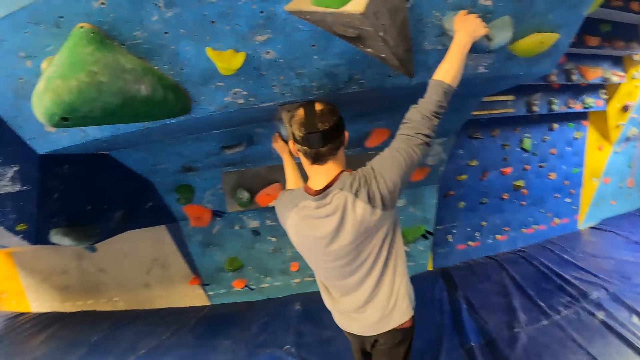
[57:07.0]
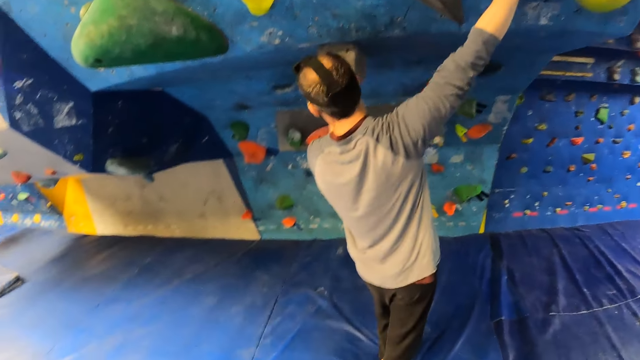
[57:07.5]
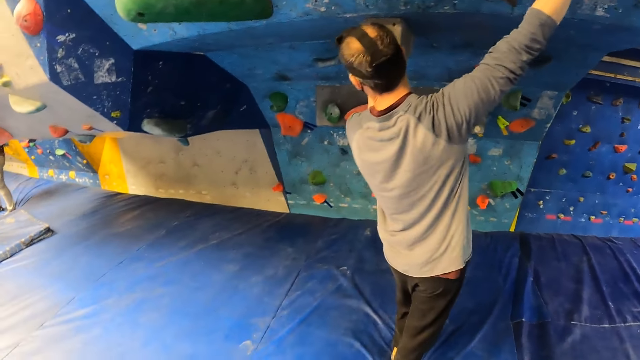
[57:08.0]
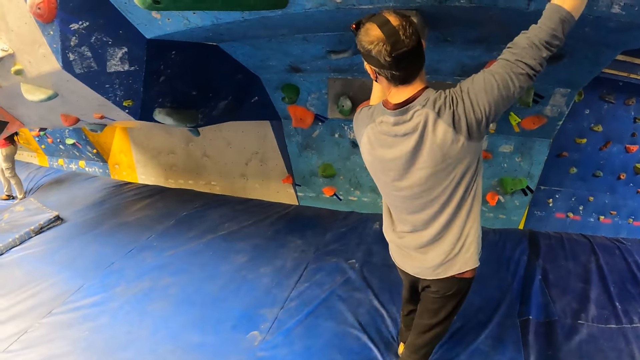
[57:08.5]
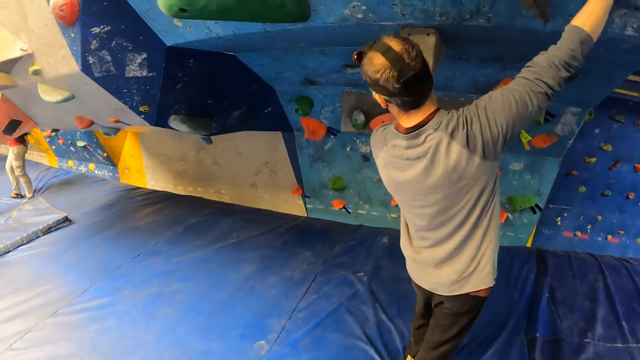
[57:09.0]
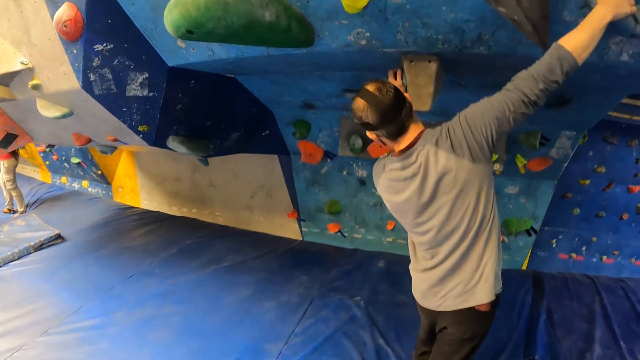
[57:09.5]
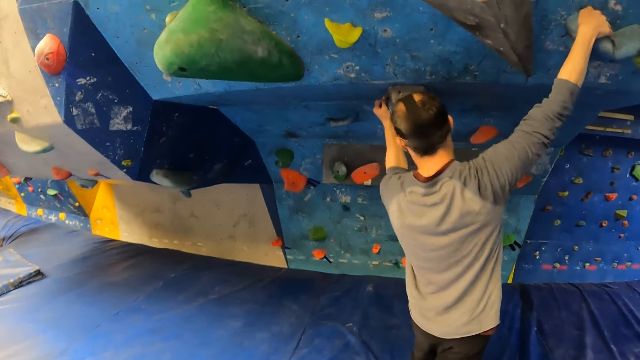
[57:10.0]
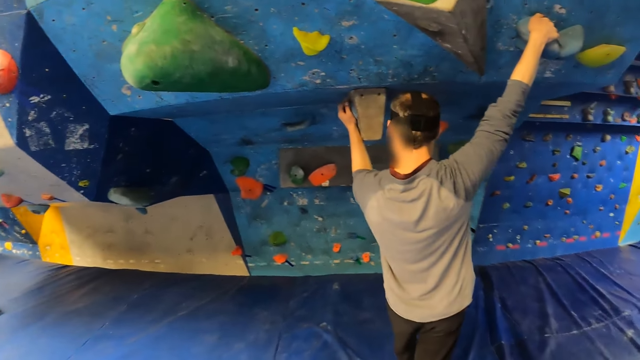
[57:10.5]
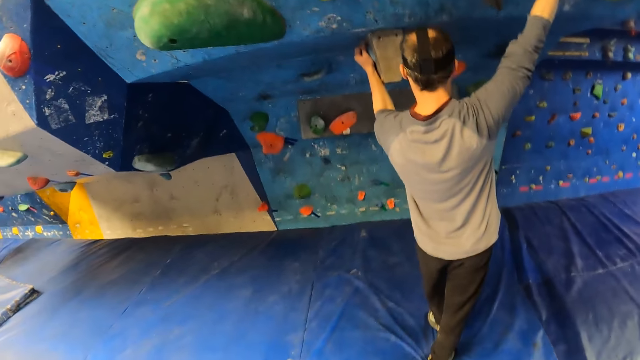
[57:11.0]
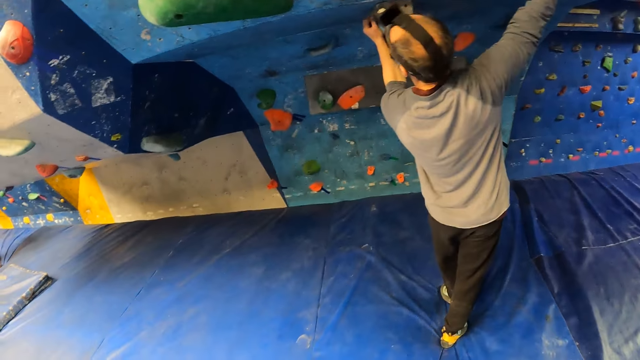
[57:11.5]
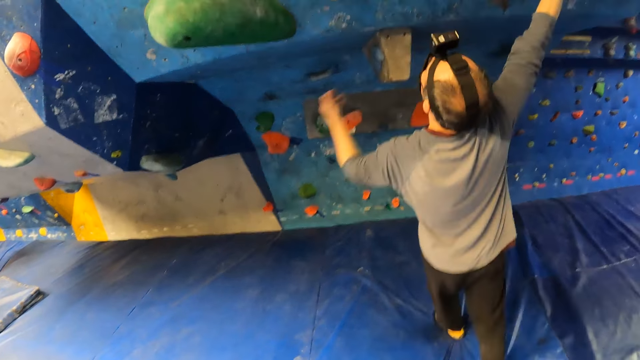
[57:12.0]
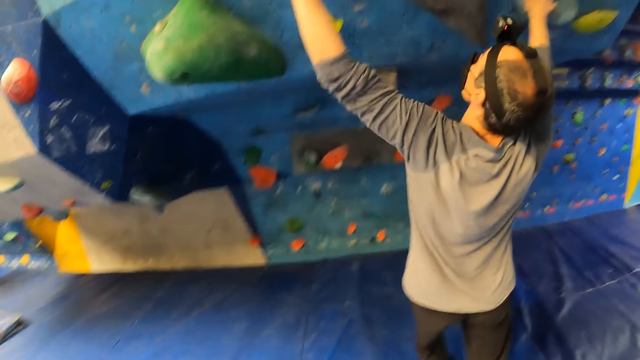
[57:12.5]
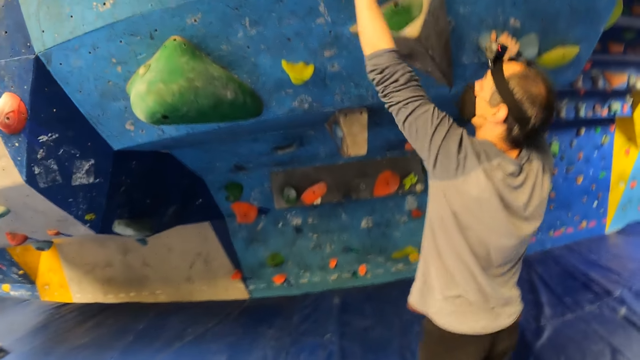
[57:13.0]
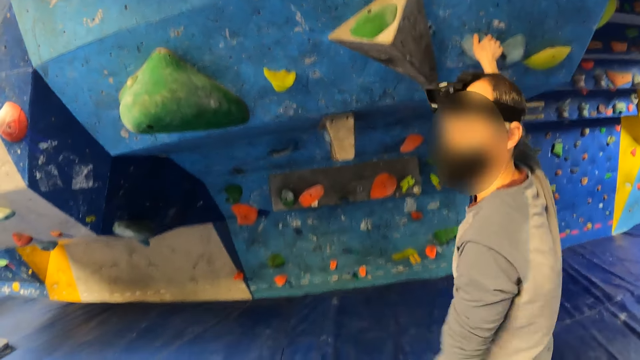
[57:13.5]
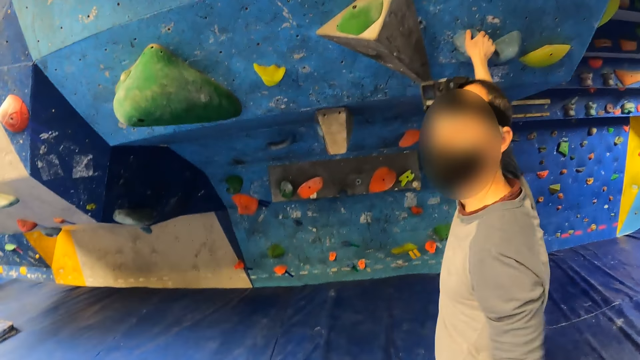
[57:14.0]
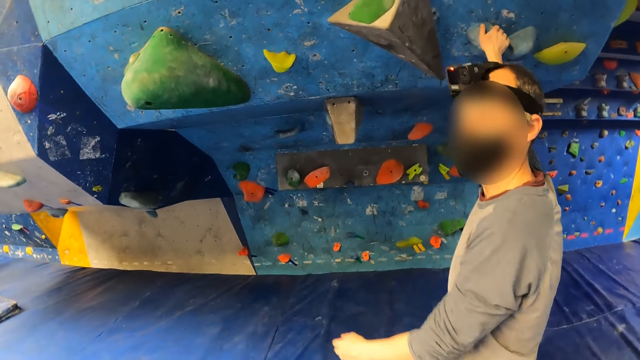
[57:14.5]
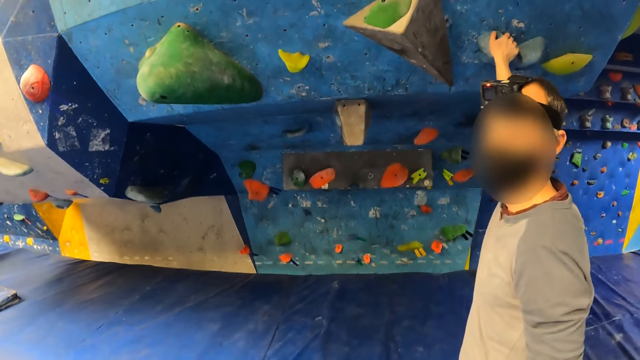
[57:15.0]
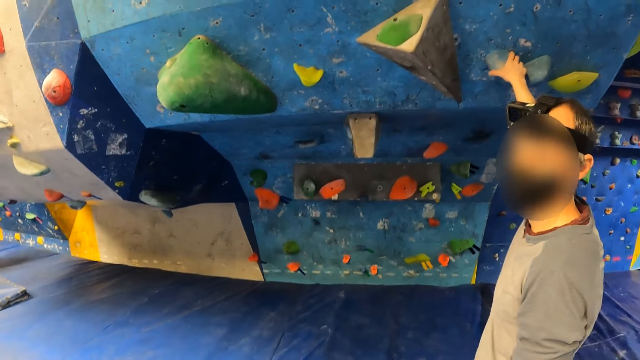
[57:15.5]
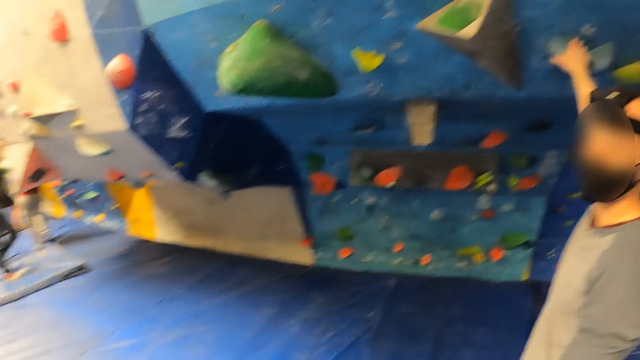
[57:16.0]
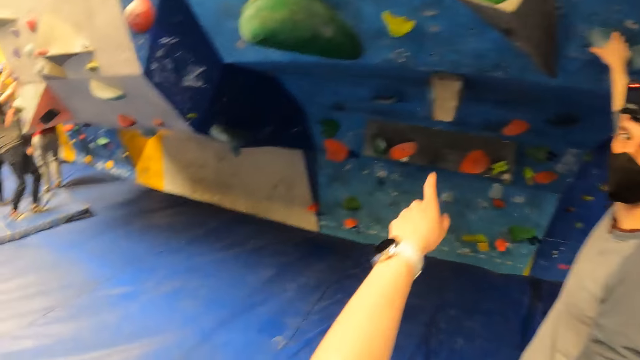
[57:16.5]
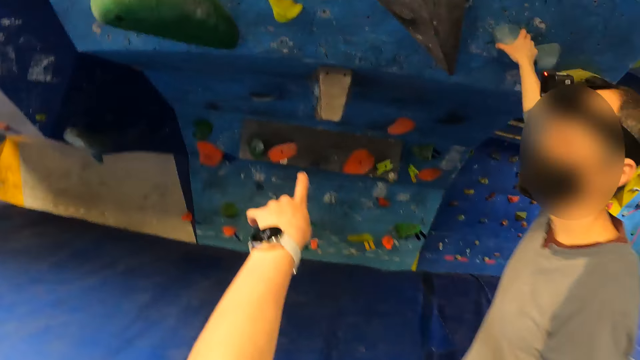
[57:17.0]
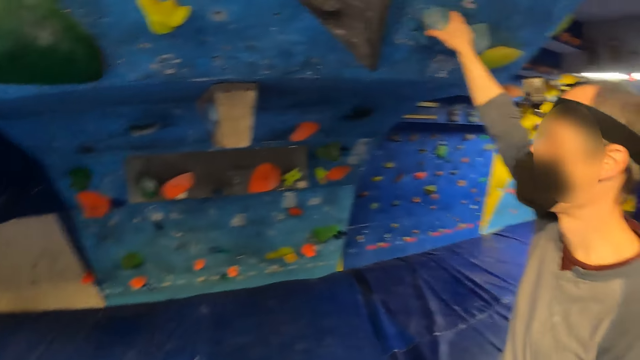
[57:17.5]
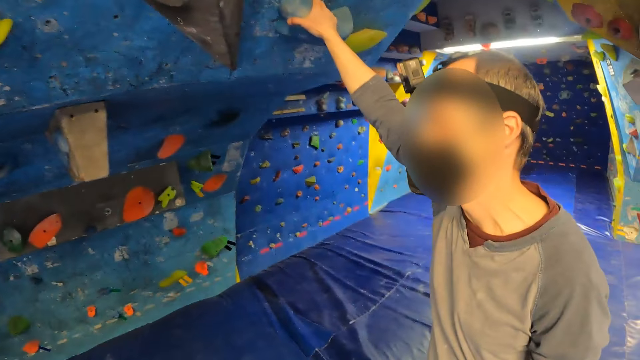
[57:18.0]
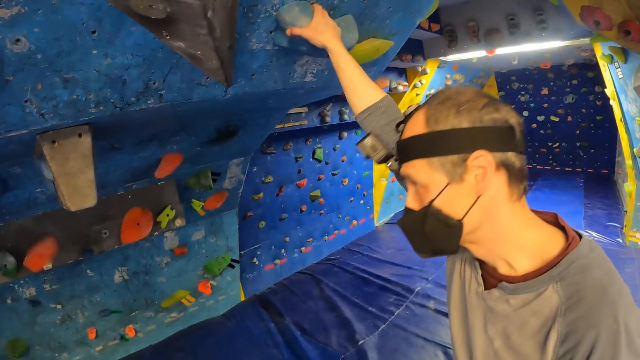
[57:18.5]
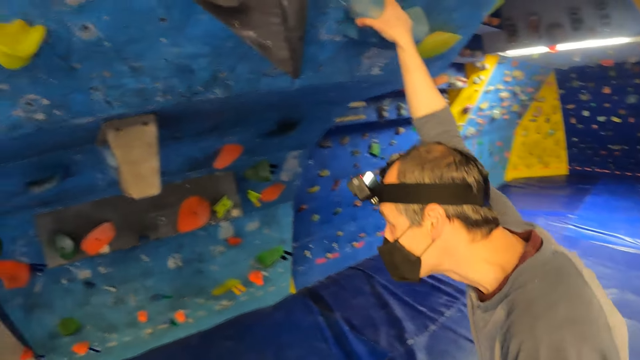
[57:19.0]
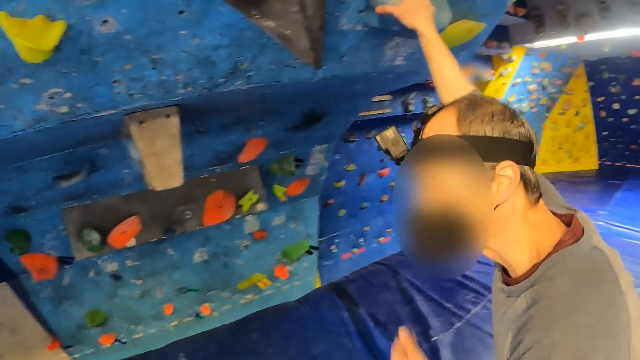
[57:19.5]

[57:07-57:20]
A man speaks with the camera wearer. The camera wearer interacts with the man and another man. They point a finger and drop down a hand. The first man touches the rock climber.

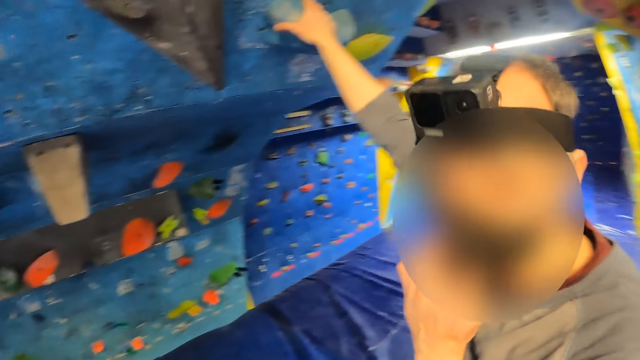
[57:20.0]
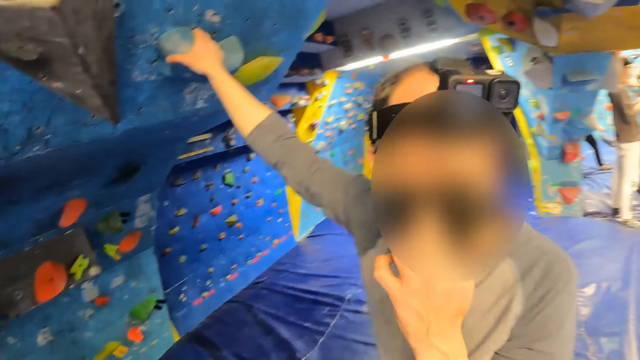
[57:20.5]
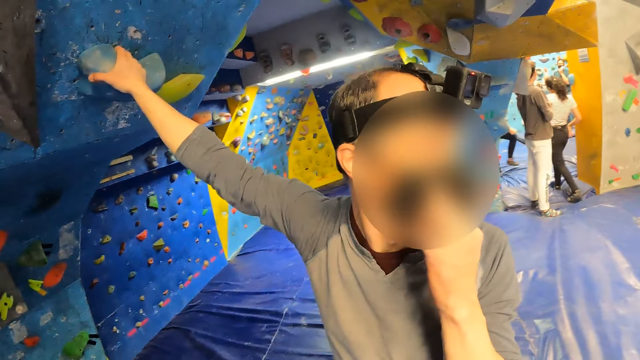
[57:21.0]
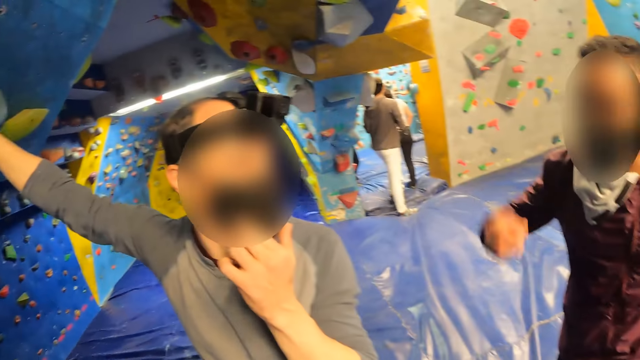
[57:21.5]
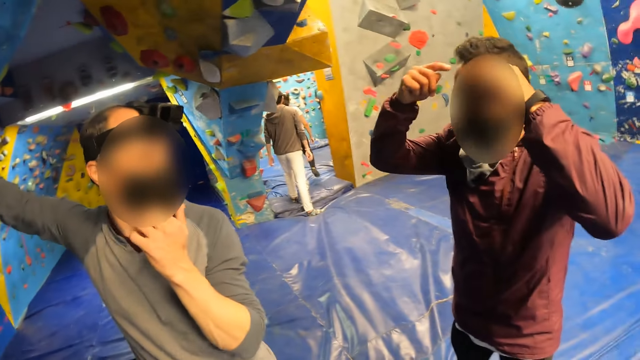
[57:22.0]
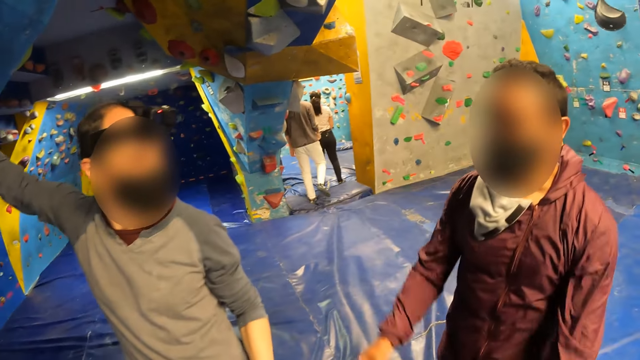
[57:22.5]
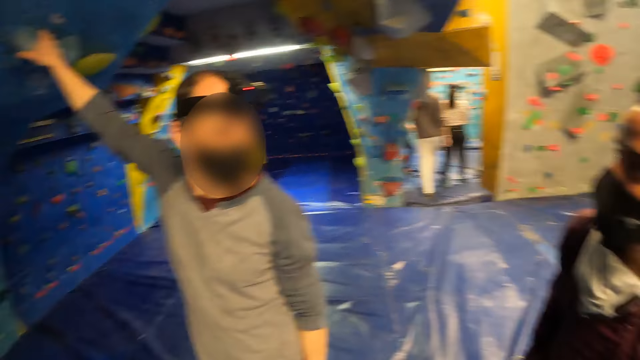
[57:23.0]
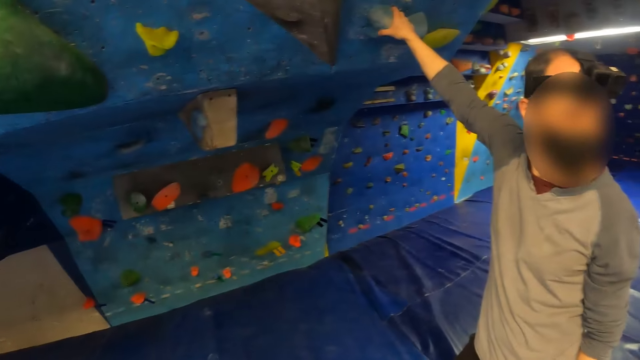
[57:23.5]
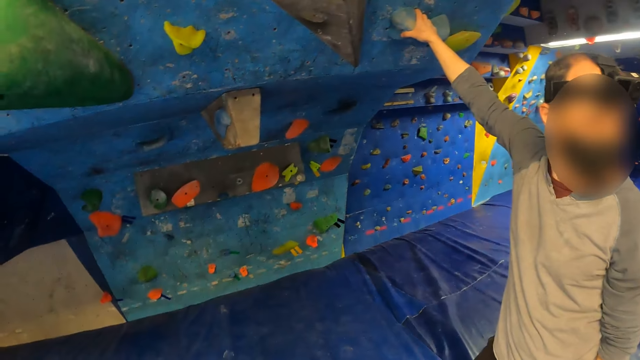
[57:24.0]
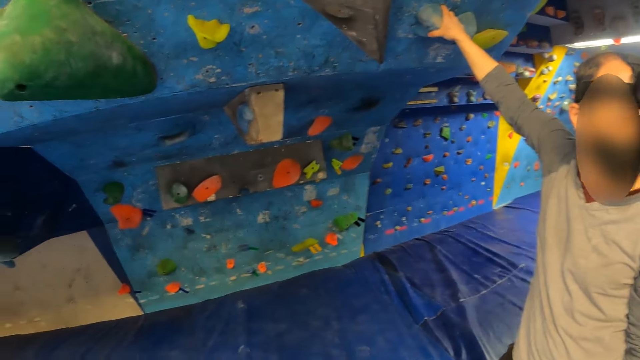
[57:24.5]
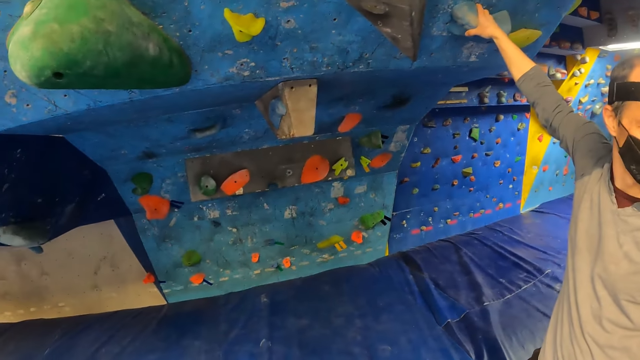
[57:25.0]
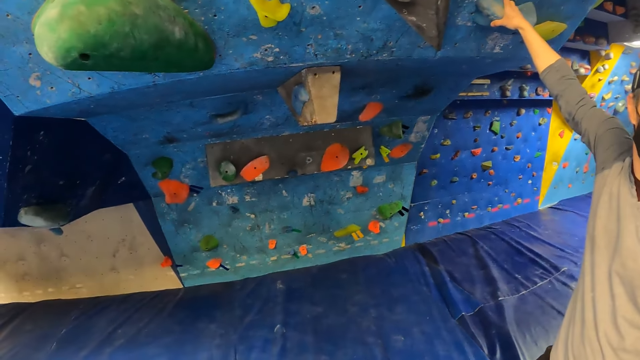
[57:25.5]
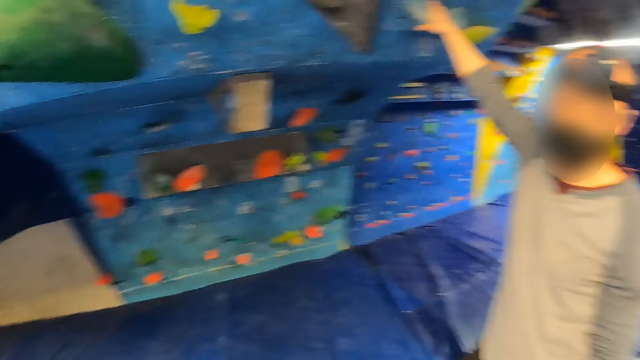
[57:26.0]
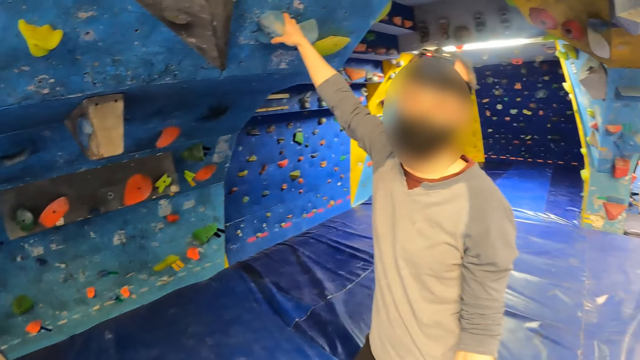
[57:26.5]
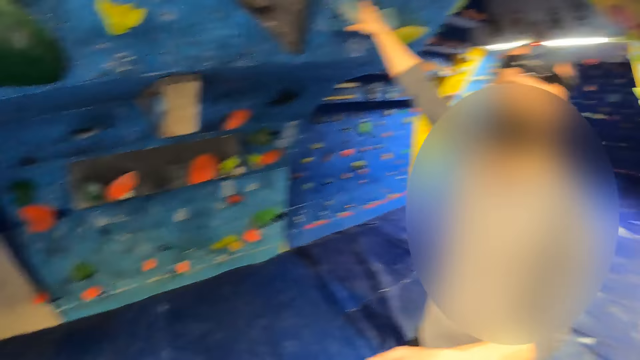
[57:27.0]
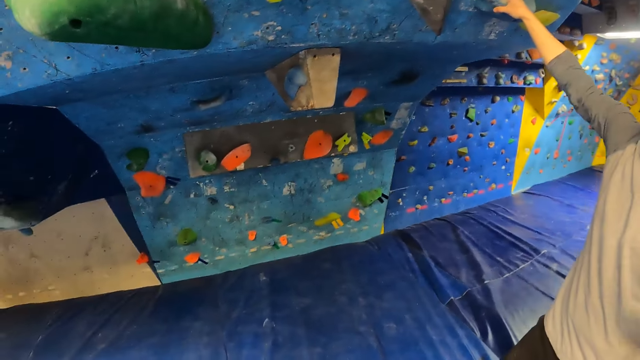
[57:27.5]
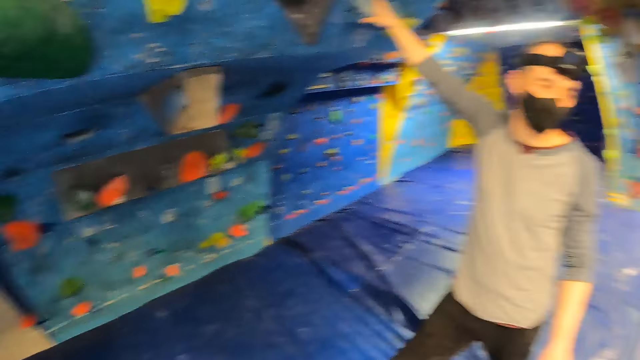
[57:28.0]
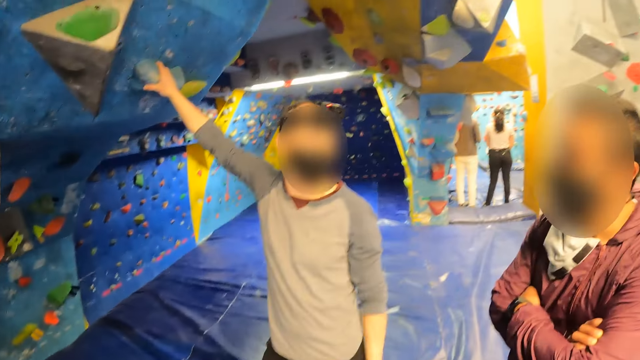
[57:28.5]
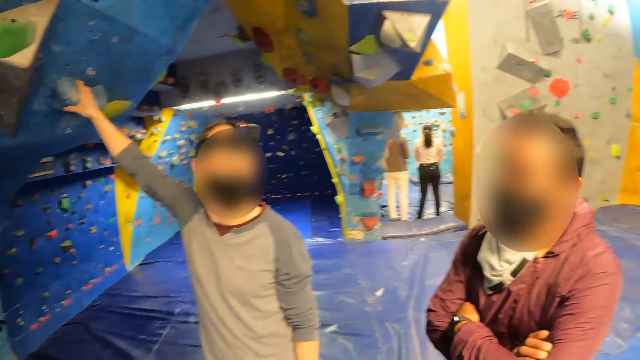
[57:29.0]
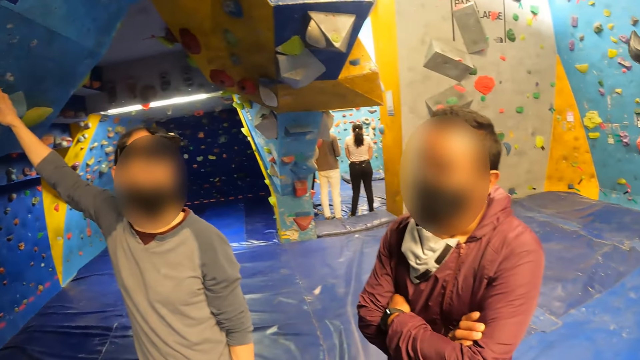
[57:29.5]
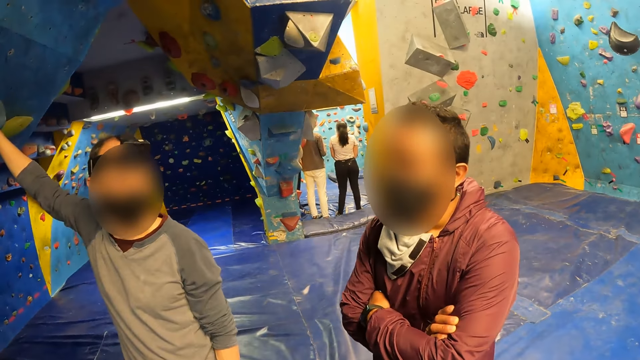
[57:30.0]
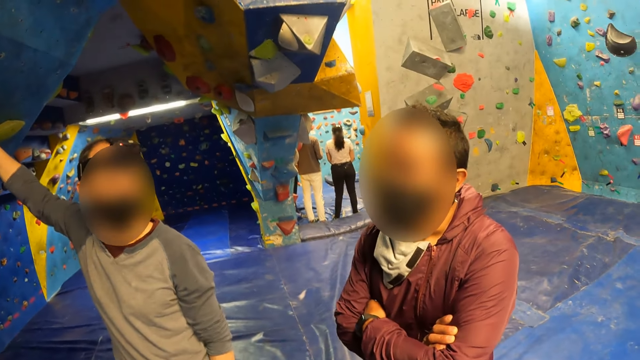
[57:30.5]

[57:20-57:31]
A man puts his hand in his nose. Another man points fingers on his head and drops down his hands. A third man touches the rock climber. The camera wearer looks around.
